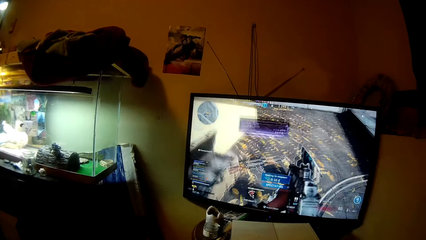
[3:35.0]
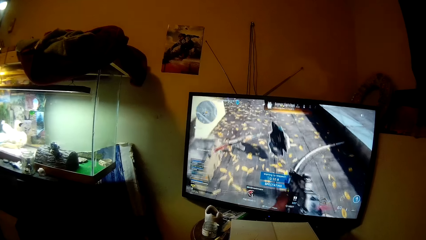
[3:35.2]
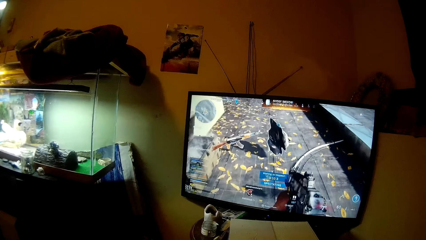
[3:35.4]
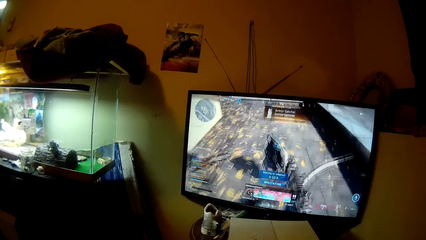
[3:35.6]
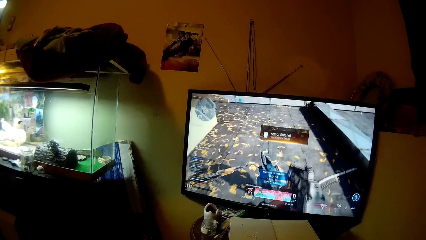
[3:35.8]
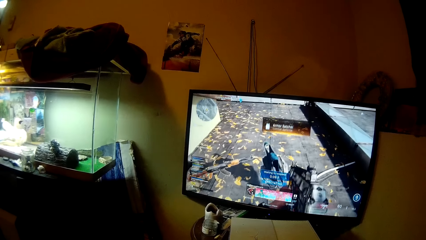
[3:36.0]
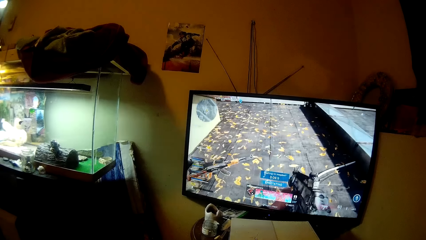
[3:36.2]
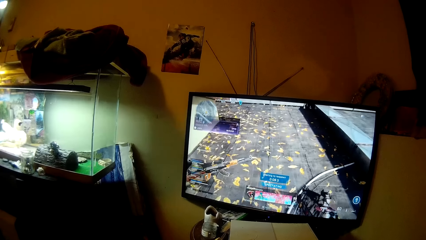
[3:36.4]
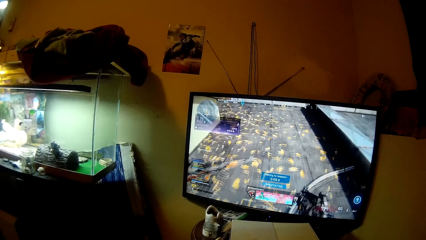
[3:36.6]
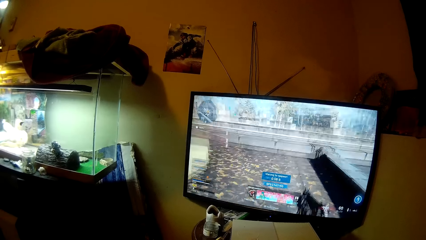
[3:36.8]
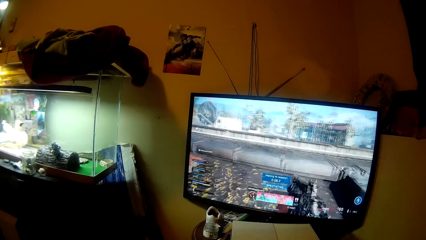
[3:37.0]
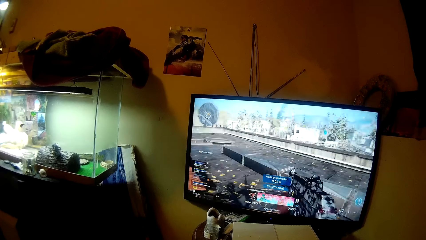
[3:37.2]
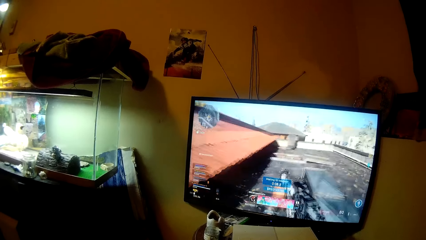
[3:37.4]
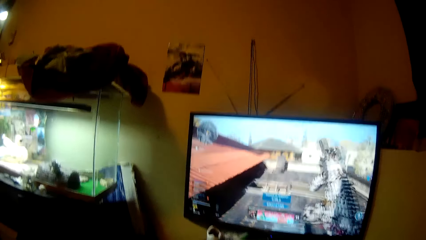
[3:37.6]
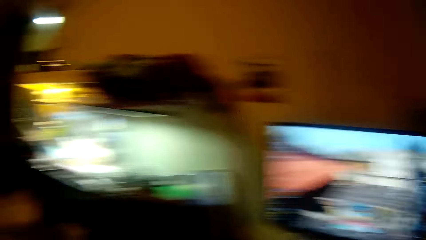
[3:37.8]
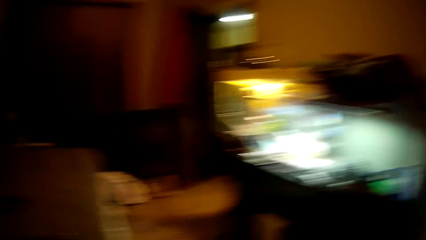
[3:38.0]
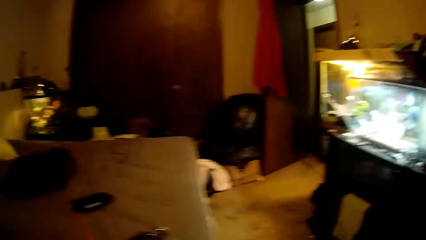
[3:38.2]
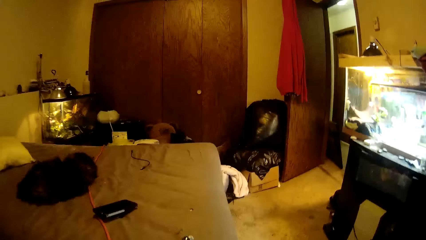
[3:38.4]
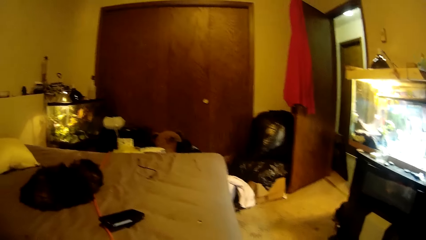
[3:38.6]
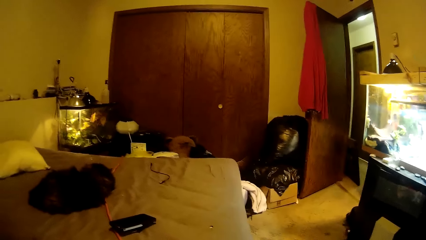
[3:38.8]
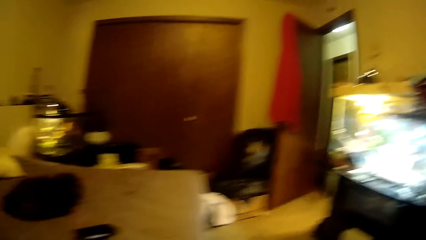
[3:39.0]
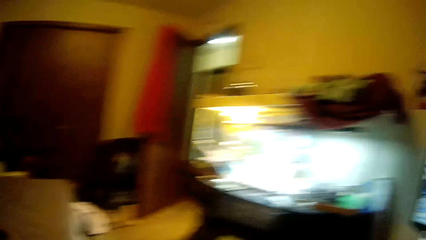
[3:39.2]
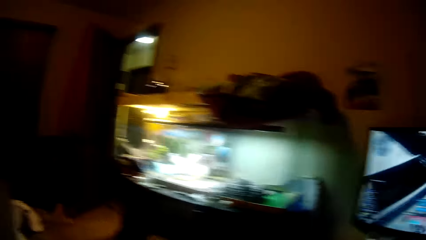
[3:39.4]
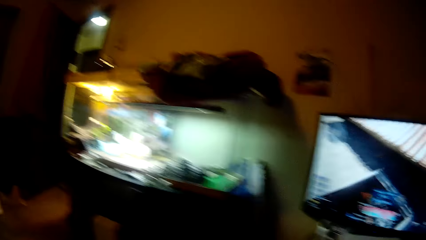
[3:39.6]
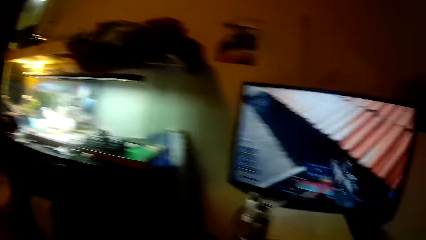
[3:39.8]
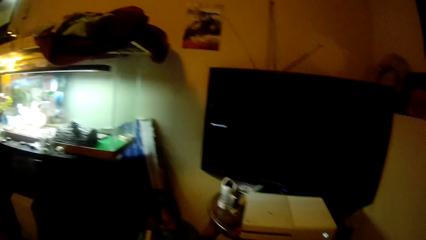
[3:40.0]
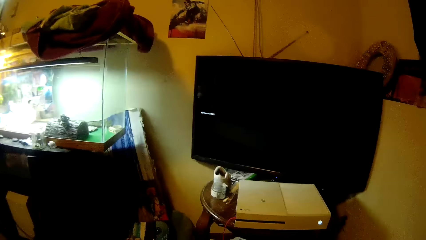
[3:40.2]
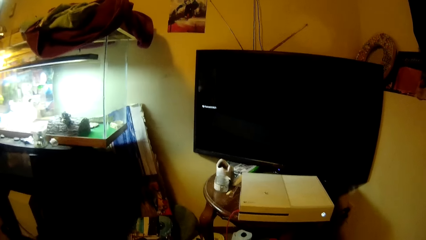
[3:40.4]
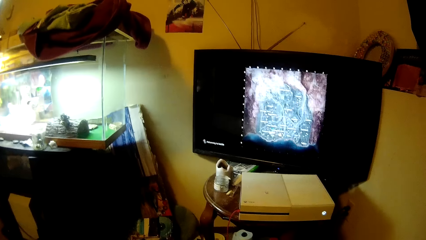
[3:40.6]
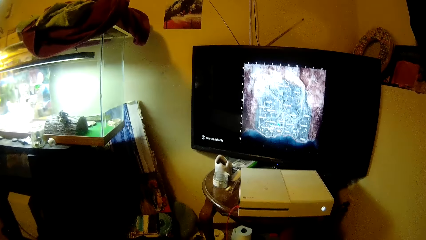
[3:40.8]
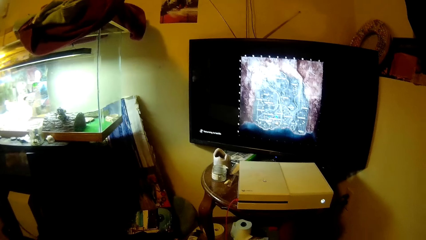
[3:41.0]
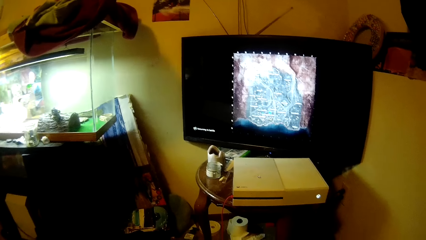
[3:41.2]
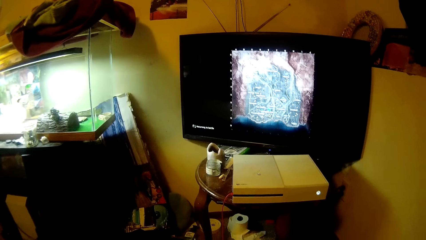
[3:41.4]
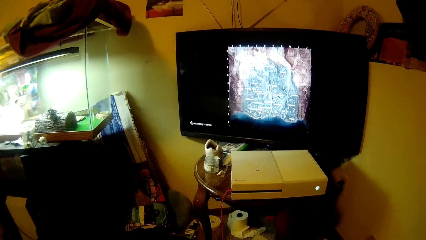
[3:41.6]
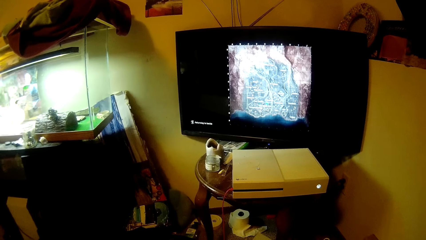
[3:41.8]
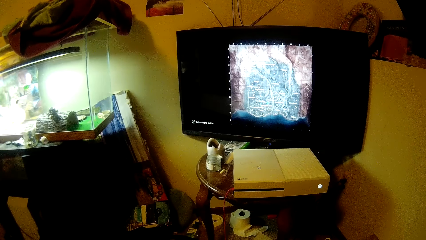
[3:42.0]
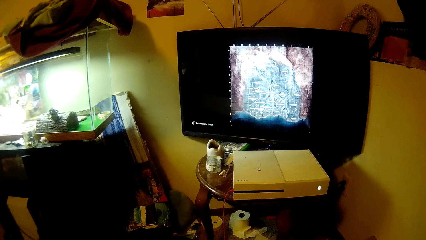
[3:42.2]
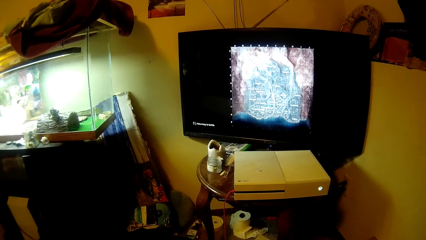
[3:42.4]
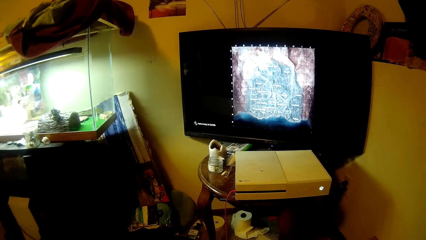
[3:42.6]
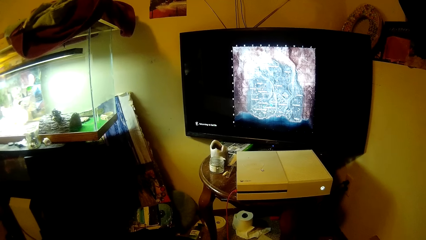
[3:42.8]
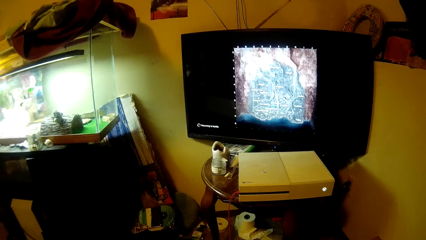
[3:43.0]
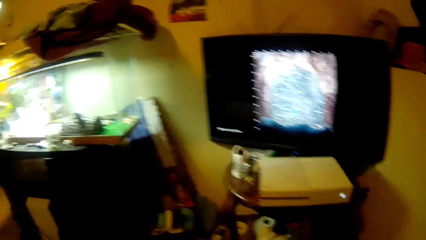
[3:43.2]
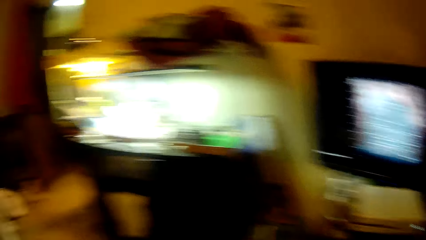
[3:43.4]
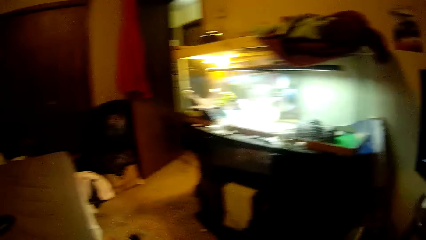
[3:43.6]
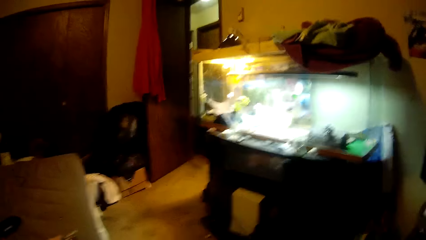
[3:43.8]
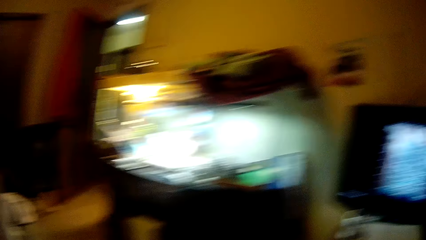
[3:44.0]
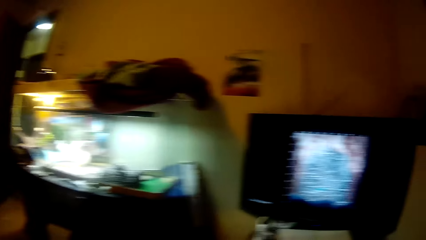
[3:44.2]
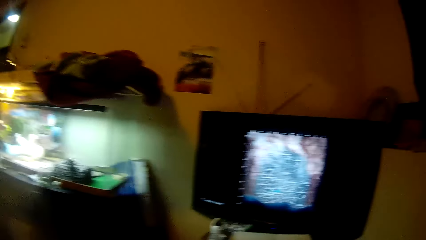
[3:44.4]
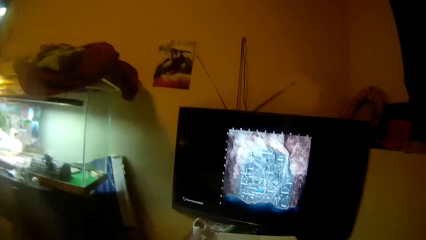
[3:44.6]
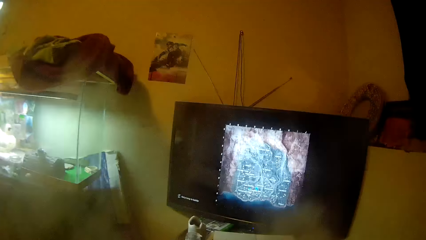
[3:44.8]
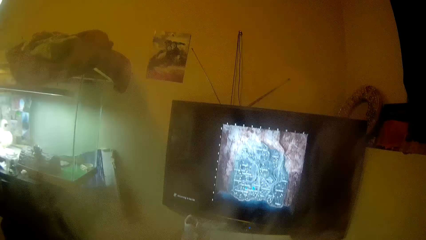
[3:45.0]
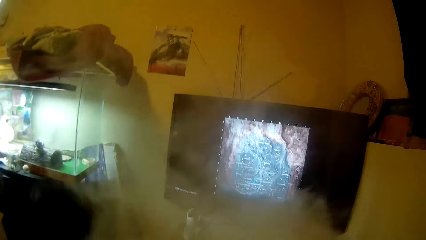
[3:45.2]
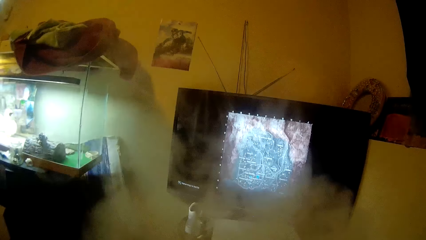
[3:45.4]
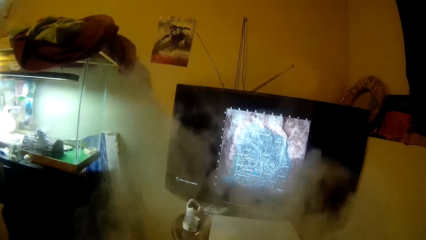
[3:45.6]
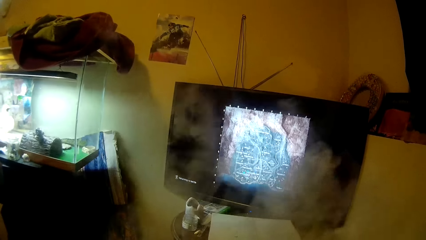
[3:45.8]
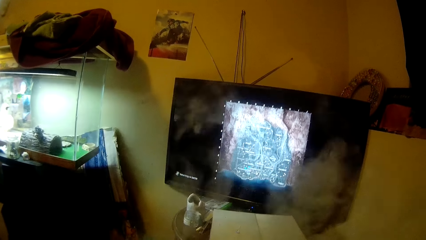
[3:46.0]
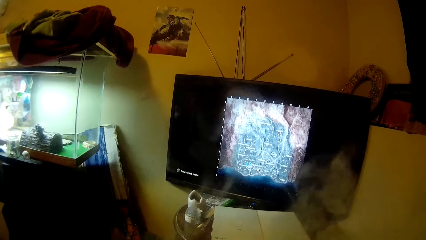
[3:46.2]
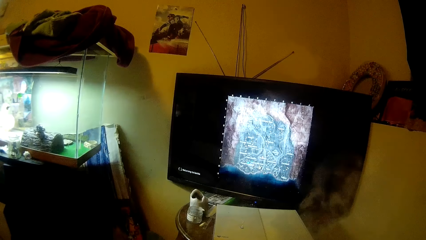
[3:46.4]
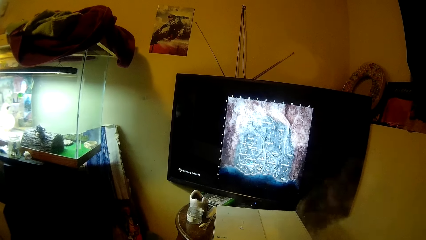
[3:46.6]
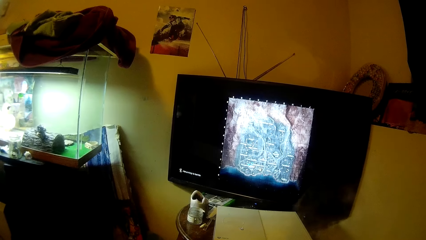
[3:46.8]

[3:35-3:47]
The camera wearer looks in the room. They watch the television.

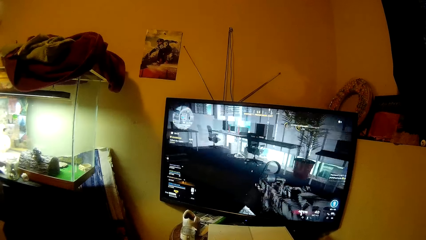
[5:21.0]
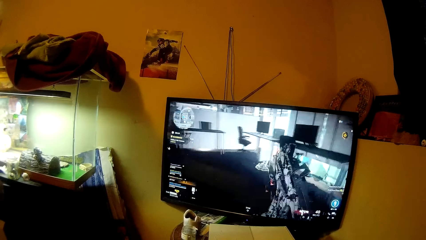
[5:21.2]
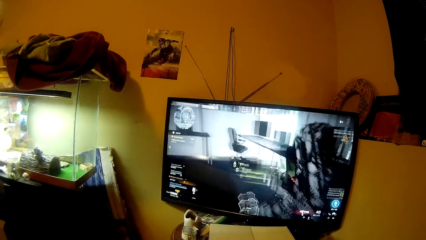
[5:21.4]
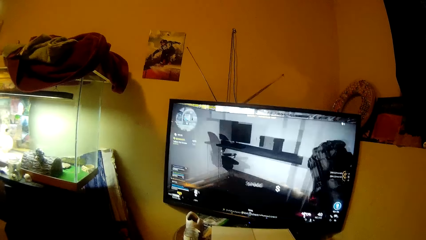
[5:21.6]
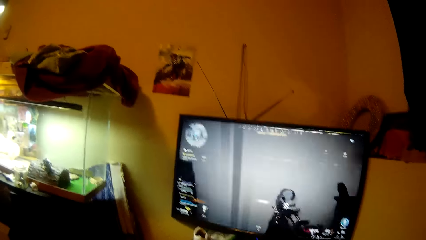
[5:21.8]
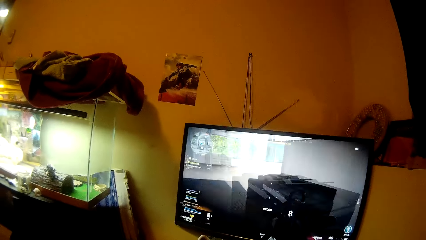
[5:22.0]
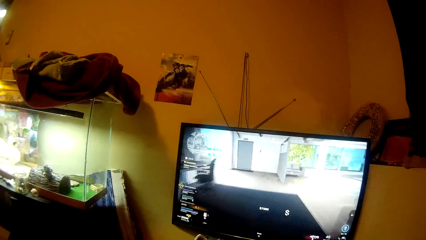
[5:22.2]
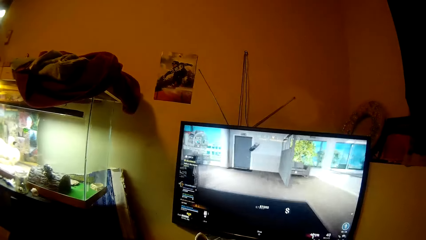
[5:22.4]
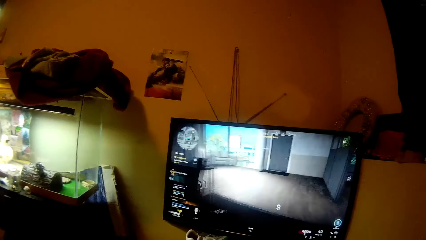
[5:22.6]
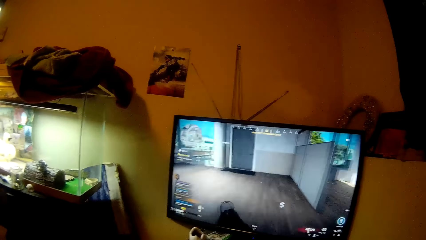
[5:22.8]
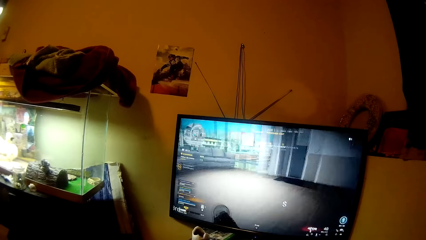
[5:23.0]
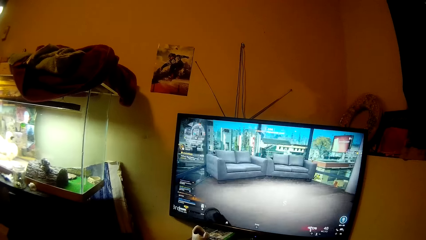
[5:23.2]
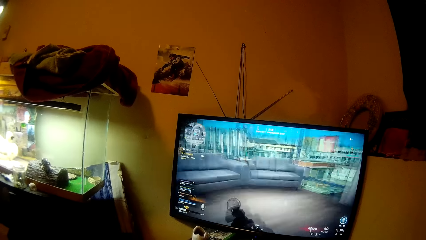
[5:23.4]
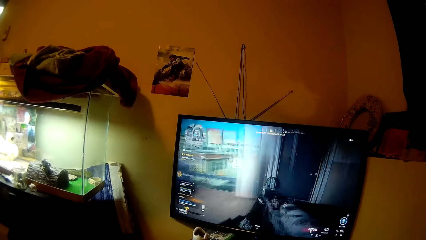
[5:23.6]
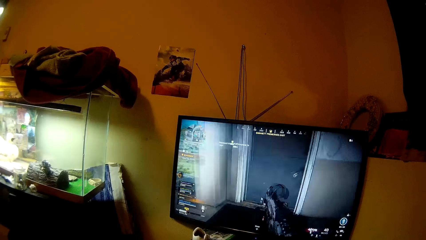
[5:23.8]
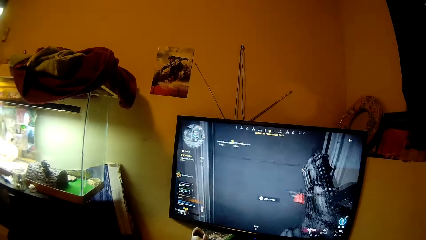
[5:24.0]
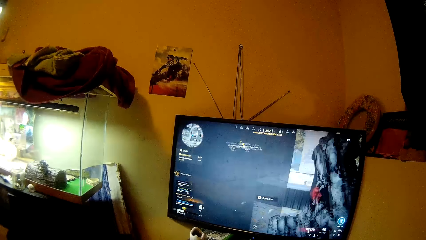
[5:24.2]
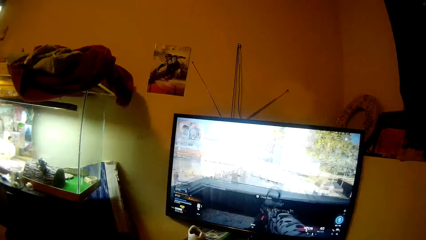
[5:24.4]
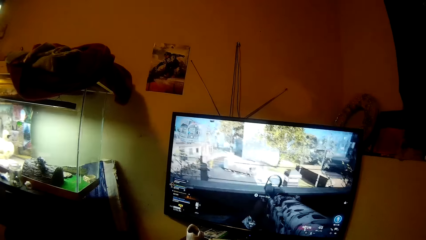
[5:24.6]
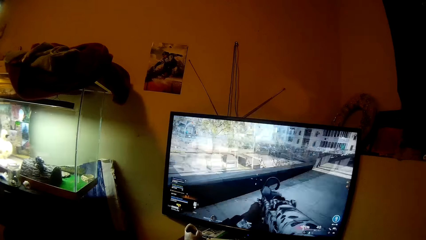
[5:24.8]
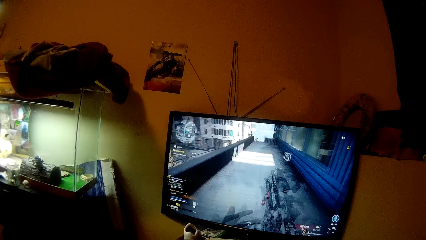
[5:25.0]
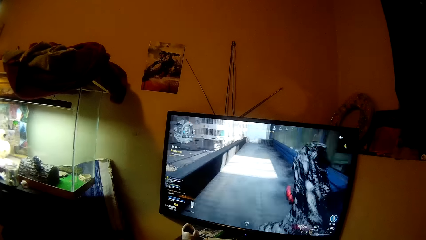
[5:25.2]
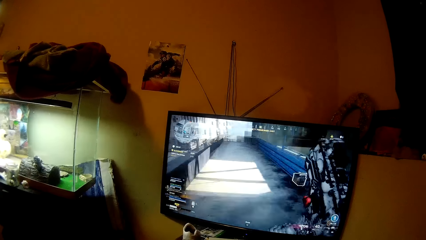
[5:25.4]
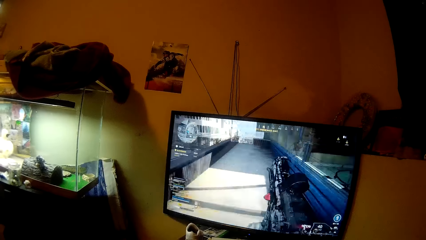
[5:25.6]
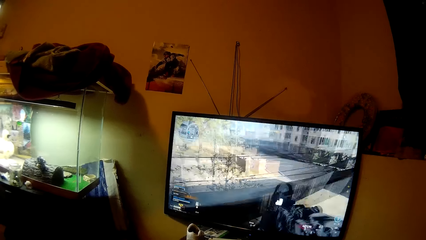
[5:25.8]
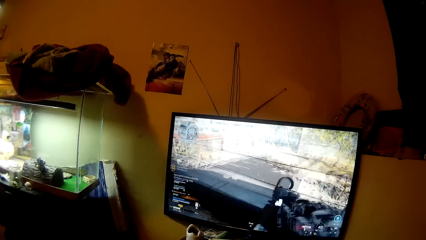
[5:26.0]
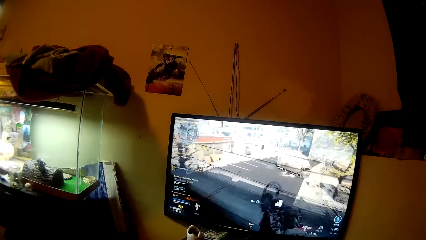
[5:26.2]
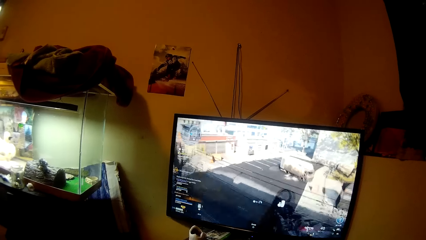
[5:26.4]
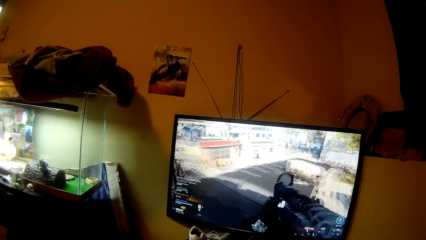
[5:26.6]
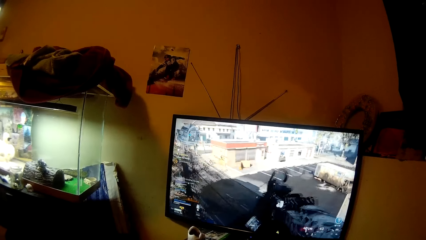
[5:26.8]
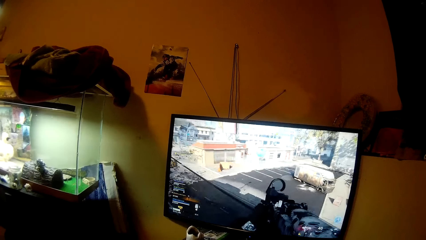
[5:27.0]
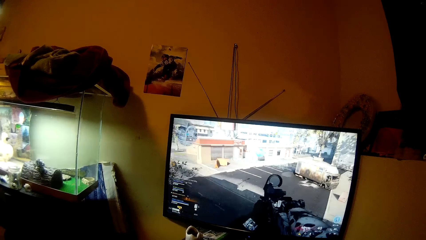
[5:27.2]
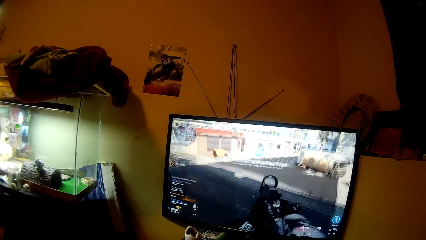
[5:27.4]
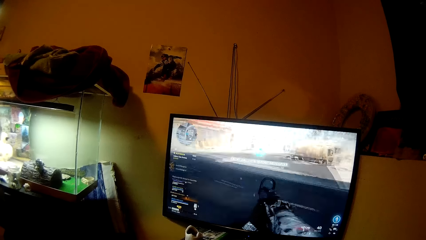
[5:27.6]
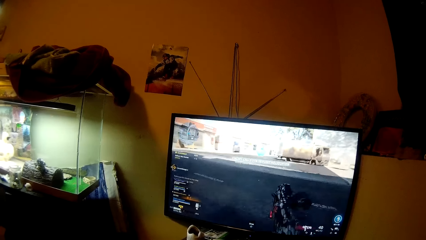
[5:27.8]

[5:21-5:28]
The camera wearer talks as they play a video.
